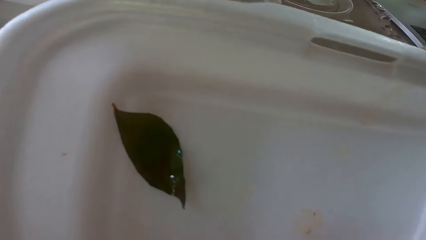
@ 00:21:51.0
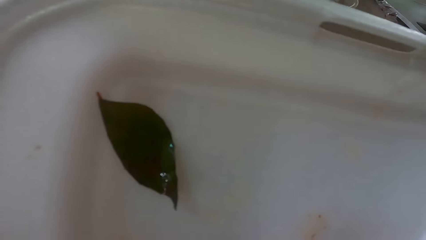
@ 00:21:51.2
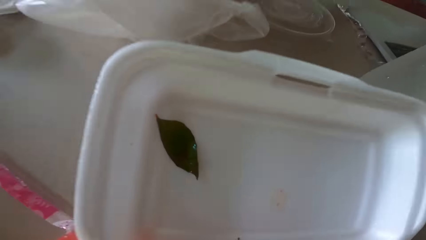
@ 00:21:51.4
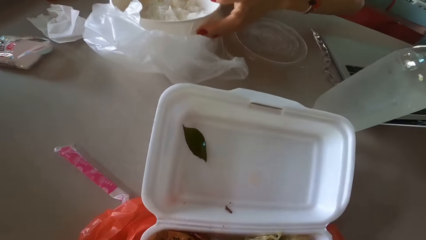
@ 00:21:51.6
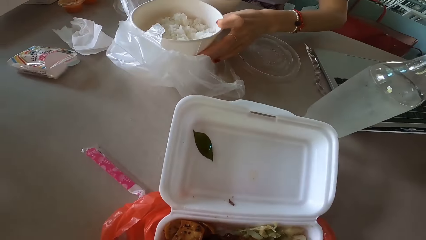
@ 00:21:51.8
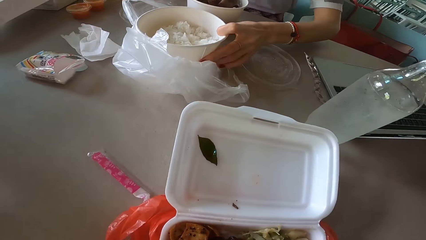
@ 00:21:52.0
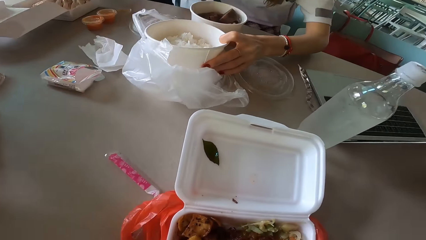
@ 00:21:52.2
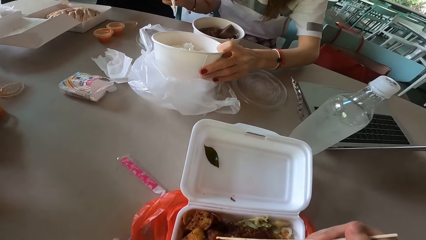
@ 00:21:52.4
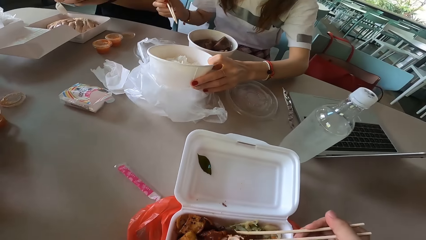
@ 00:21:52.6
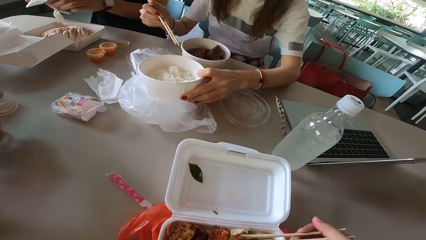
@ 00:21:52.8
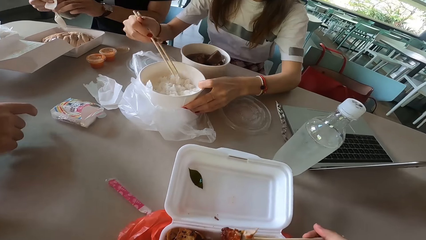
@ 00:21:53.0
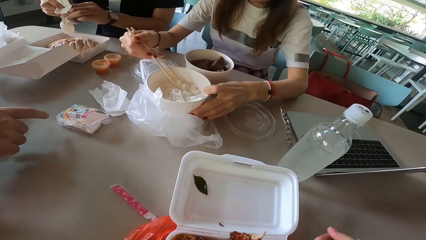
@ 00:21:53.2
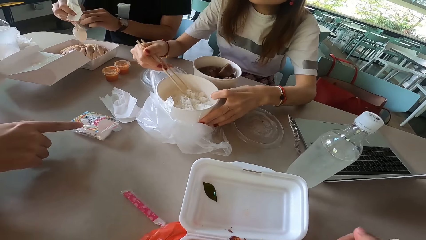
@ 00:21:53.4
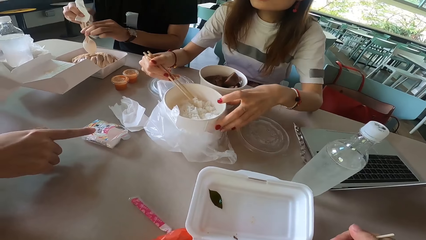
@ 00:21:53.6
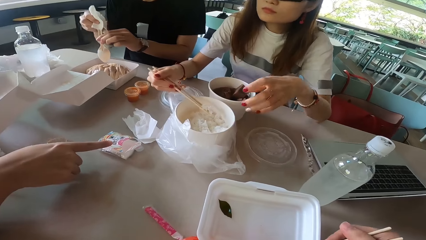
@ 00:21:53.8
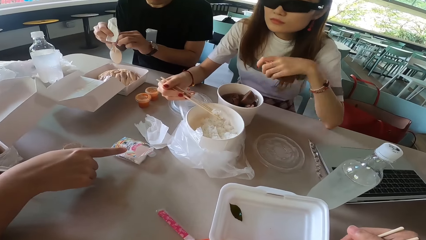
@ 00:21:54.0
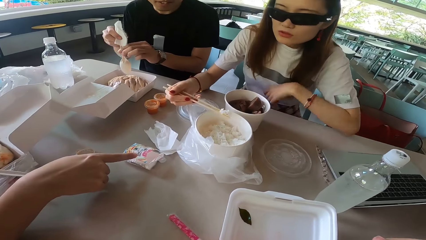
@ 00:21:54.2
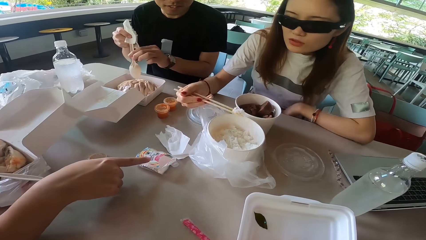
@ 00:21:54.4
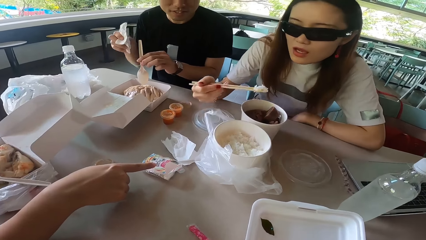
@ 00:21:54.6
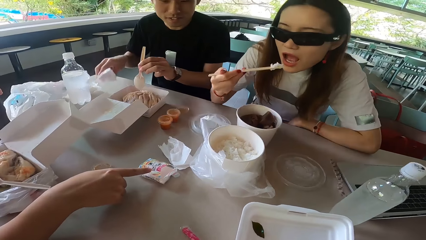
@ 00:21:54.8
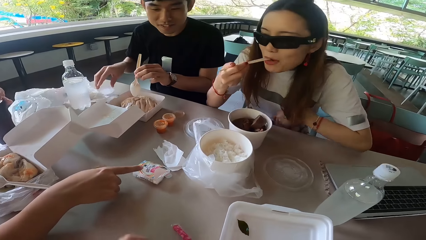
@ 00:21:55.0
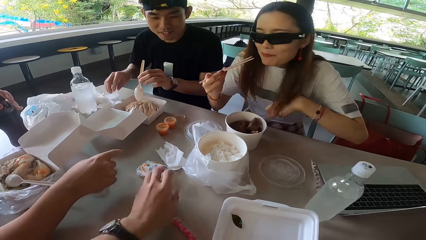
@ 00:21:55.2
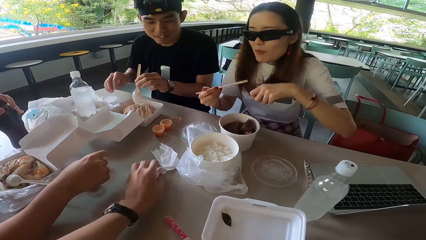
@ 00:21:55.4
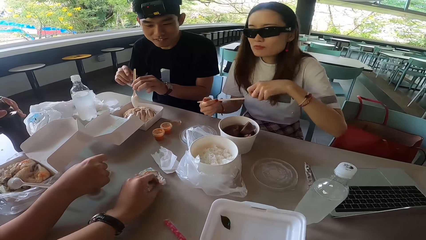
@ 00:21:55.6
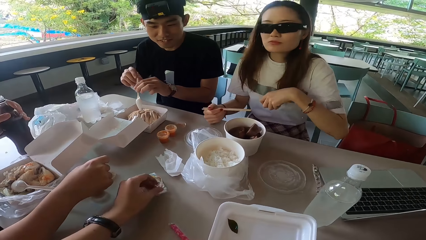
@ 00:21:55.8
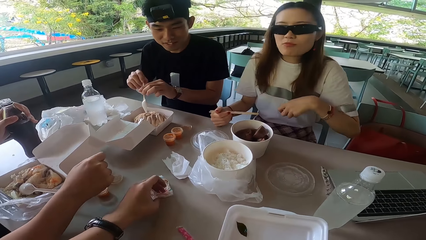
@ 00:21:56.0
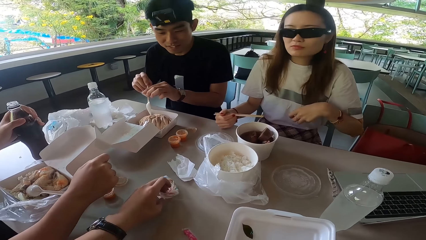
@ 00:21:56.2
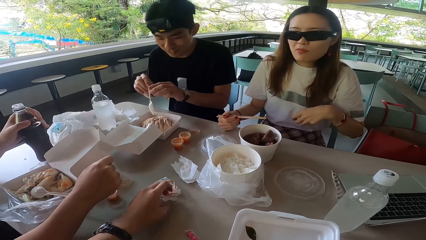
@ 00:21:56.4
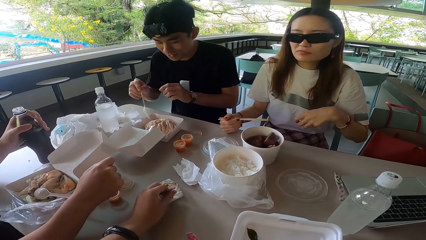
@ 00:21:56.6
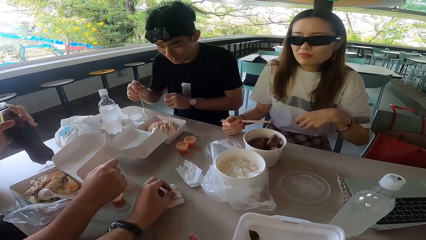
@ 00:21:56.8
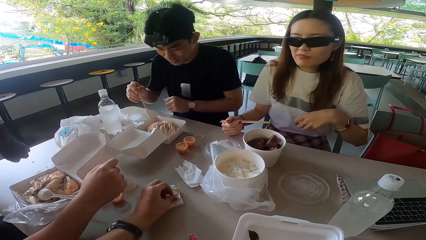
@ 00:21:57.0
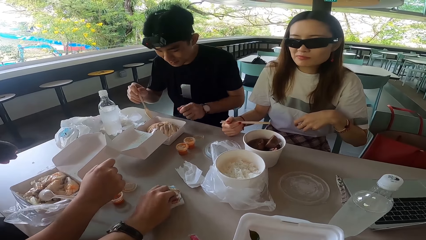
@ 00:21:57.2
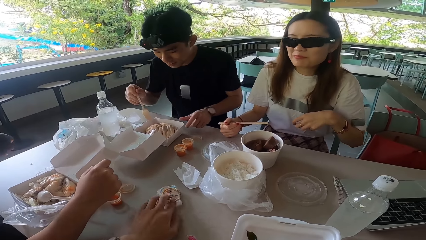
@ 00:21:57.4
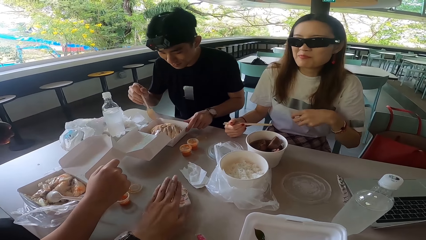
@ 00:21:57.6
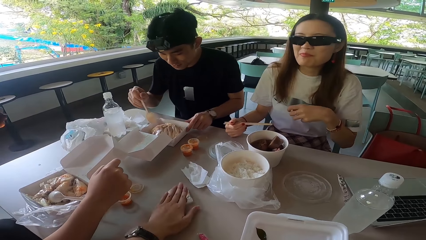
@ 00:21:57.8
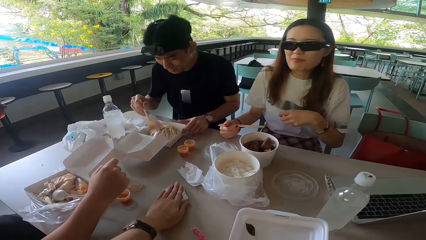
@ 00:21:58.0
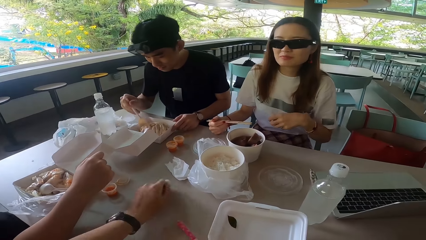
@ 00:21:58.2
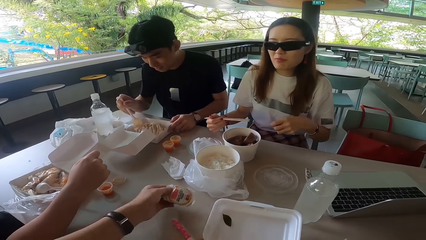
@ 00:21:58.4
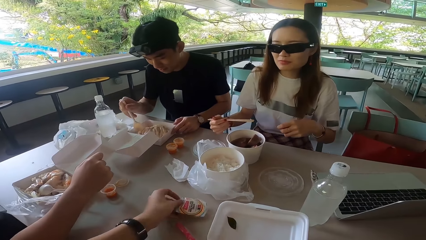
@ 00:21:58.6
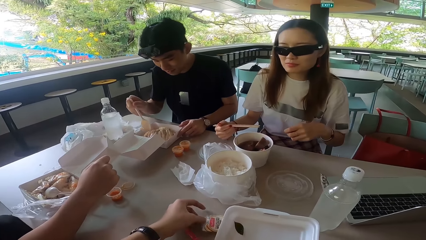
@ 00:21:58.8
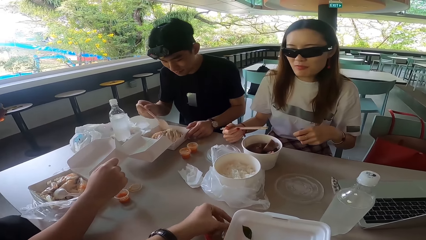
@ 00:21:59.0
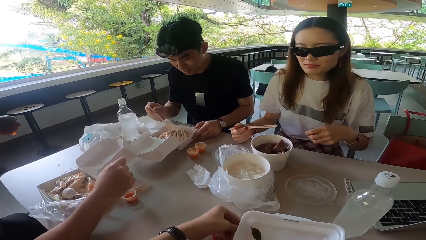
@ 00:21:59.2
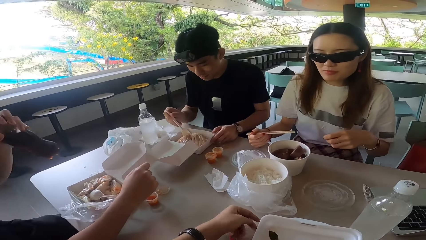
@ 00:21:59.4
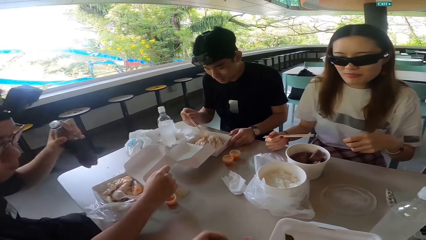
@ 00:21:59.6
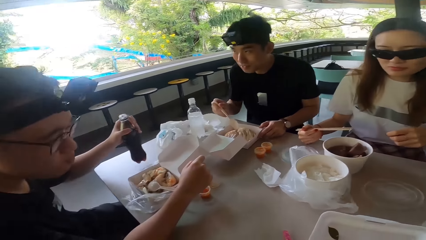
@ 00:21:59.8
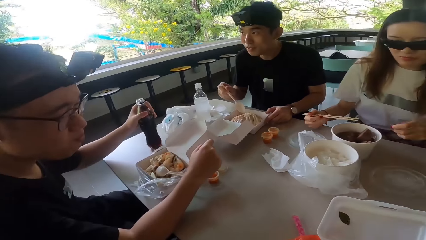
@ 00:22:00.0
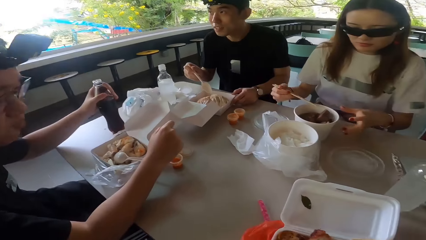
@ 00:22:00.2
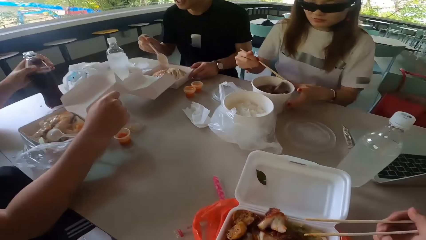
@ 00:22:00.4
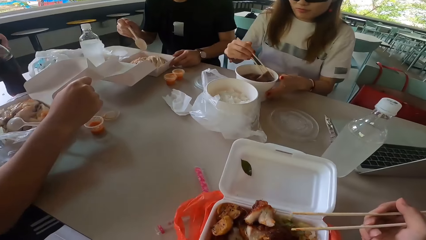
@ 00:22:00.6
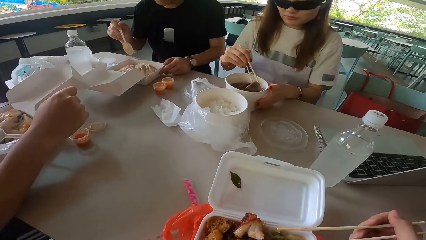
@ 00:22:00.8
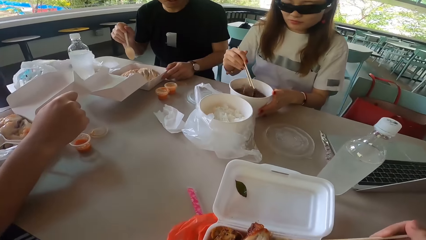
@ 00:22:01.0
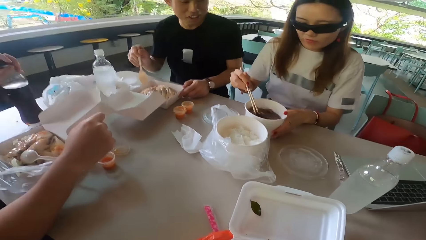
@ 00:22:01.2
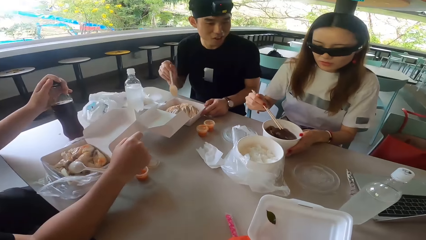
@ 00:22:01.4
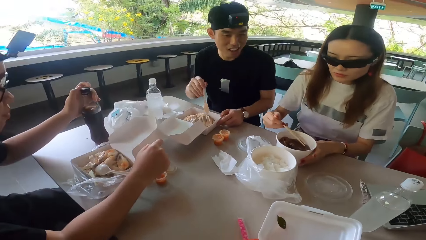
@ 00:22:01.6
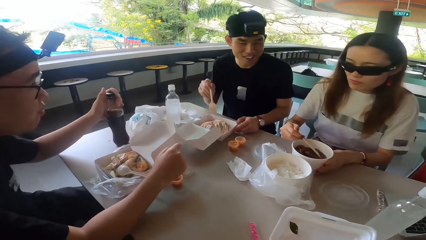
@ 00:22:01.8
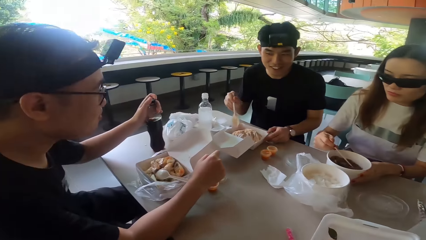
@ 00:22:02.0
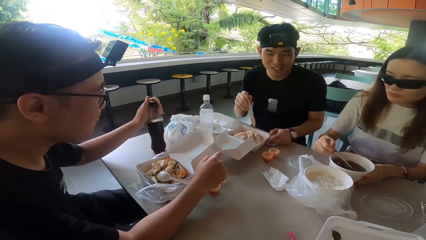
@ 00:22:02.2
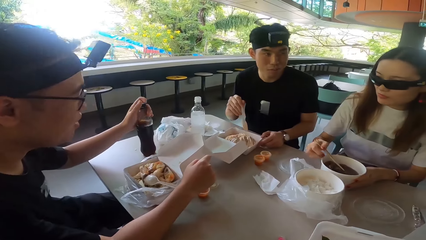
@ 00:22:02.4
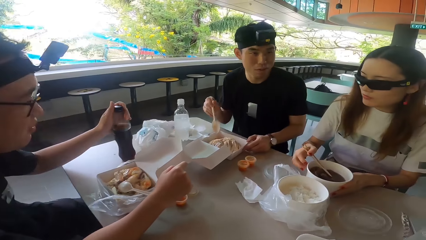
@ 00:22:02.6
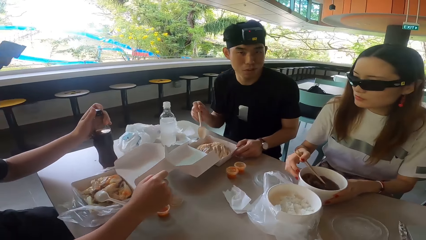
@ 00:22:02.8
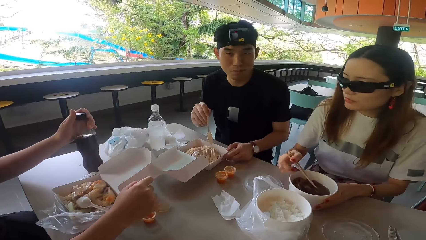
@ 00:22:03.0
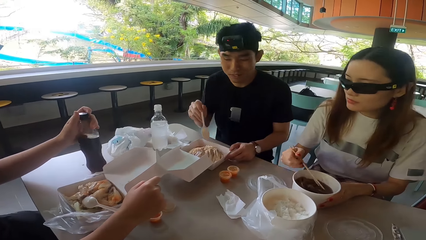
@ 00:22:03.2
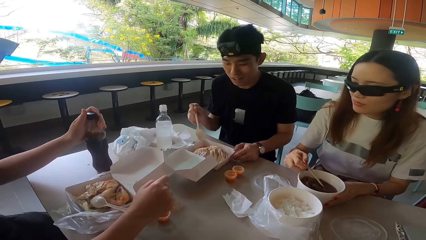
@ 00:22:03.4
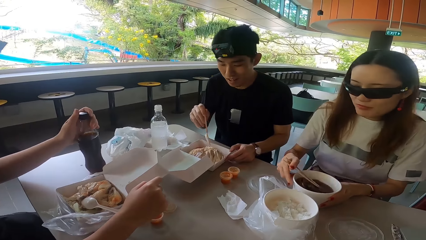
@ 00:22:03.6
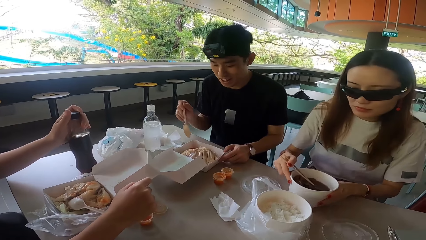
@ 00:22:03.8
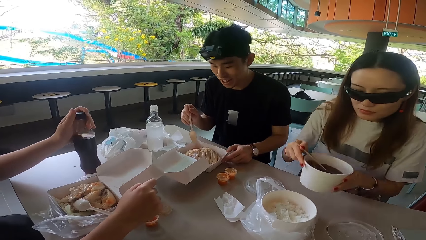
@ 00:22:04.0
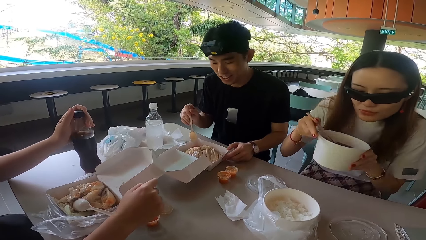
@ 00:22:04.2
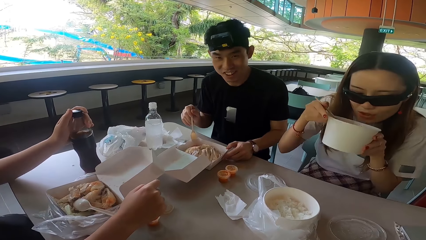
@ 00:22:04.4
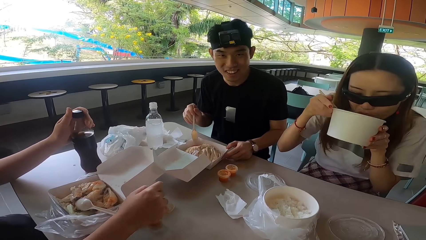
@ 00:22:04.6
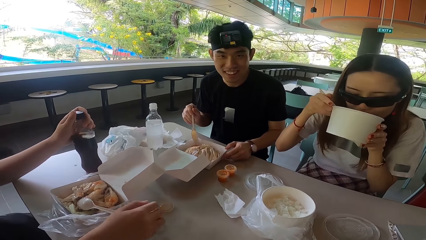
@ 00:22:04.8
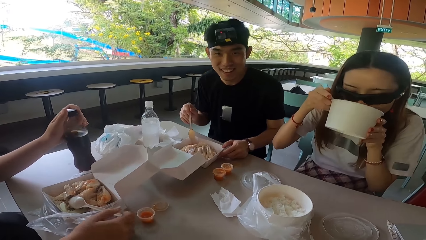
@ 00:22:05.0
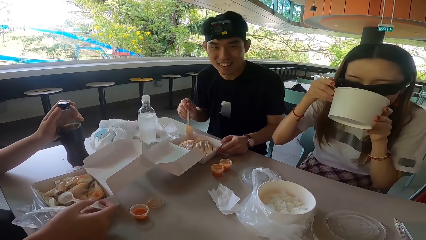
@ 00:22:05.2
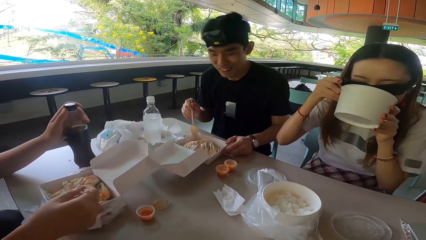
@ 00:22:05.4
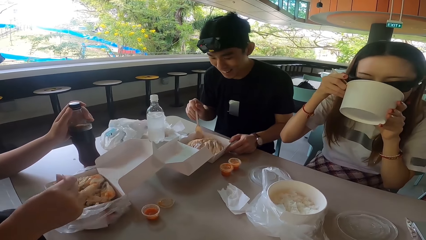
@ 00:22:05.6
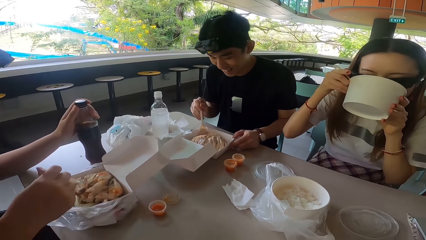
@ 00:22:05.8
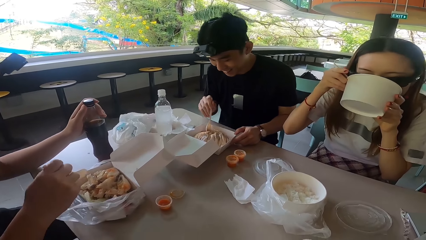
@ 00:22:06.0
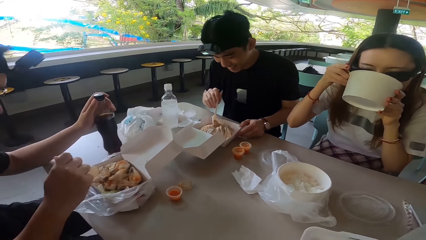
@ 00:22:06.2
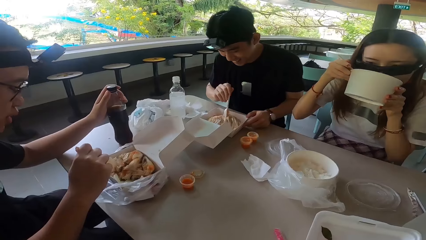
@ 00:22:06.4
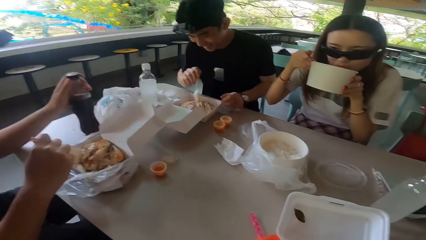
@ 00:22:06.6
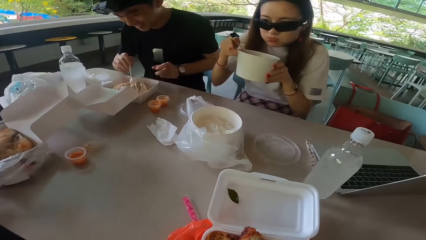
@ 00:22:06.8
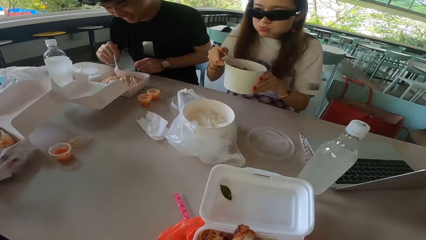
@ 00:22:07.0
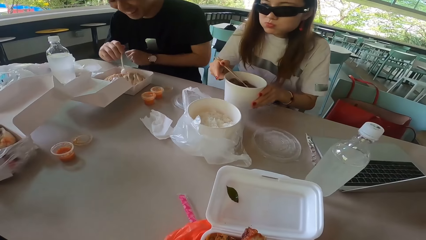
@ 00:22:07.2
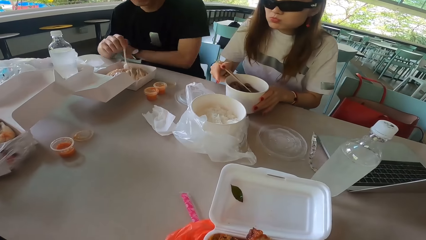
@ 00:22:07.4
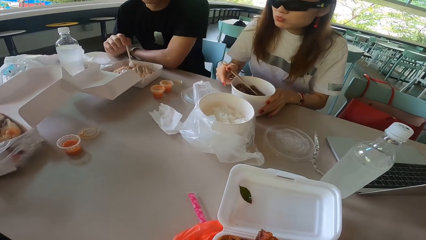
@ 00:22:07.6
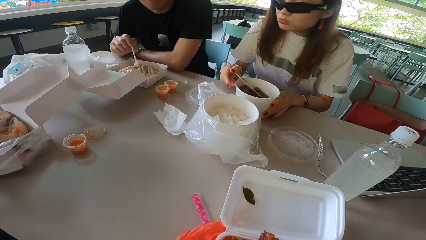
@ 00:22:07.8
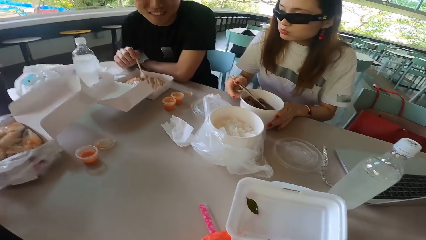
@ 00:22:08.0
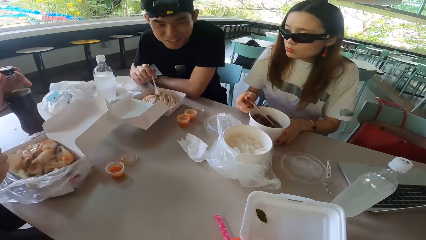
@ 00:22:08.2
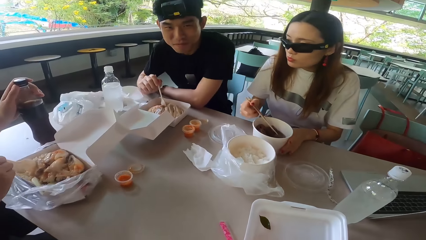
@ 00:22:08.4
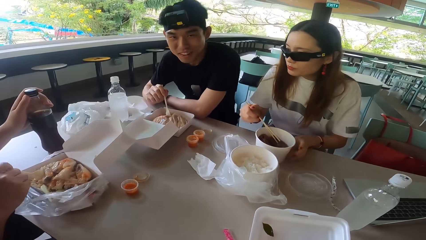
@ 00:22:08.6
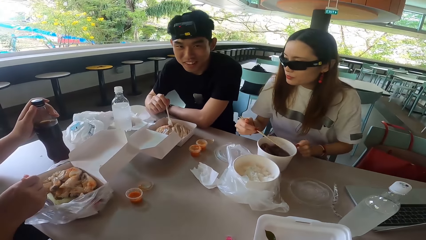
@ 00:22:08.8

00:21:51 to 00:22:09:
A woman holds the container. The woman bends a bowl. A man points at the container. The man gestures his hand. The woman picks rice with chopsticks. Another man wipes the spoon and puts down the soft paper. The woman eats the rice. The camera wearer picks a serviette. The woman moves her hand on the table. The first man holds the bottle. The other man holds the spoon and pulls his hand off the spoon. The camera wearer holds the serviette. They pick the serviette. The first man puts the soda bottle on the table. The other man moves his hand. The woman drinks porridge from the bowl. The first man scoops food with the spoon. The other man scoops food with the spoon. The woman puts the bowl on the table.
